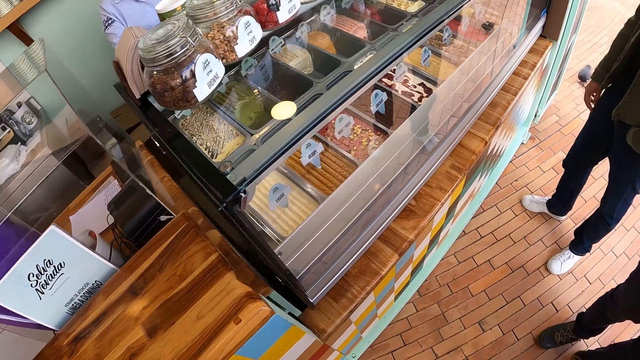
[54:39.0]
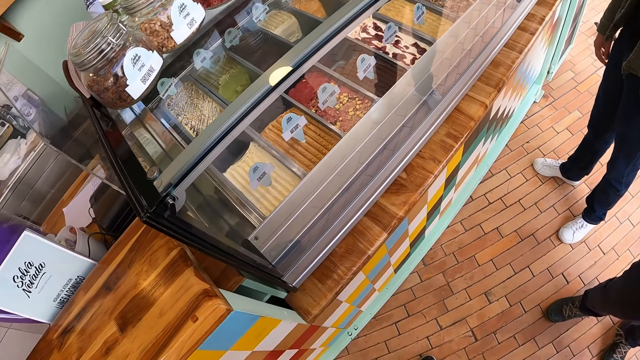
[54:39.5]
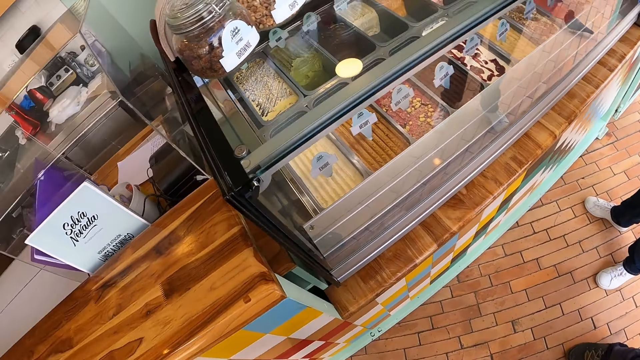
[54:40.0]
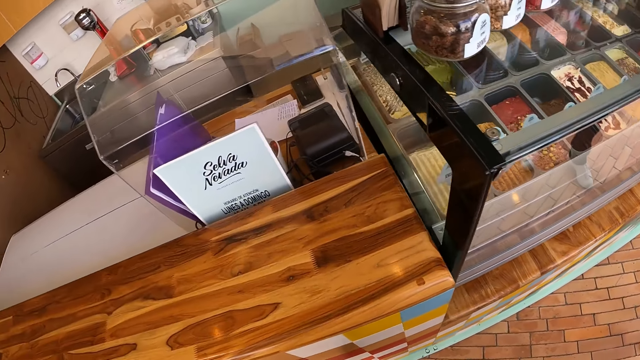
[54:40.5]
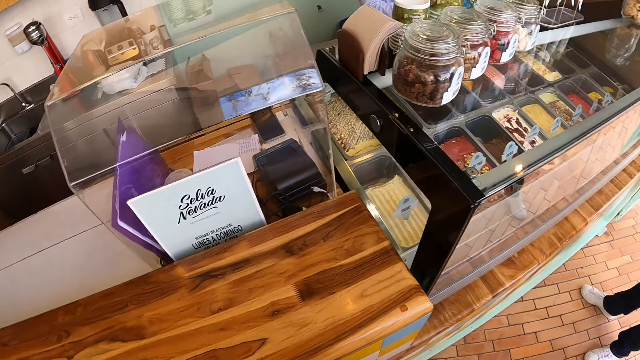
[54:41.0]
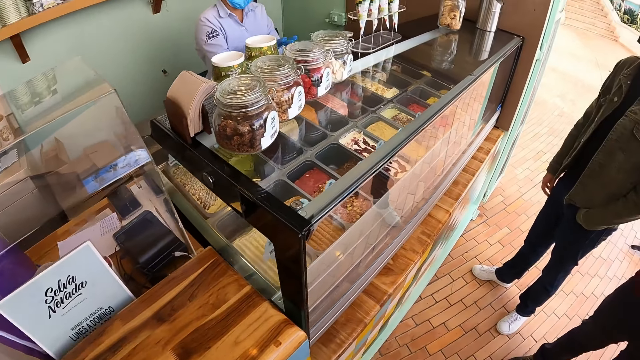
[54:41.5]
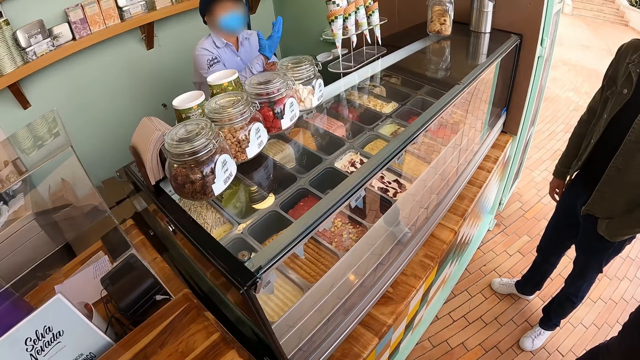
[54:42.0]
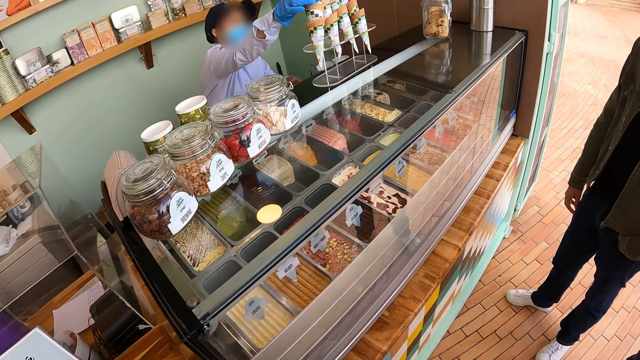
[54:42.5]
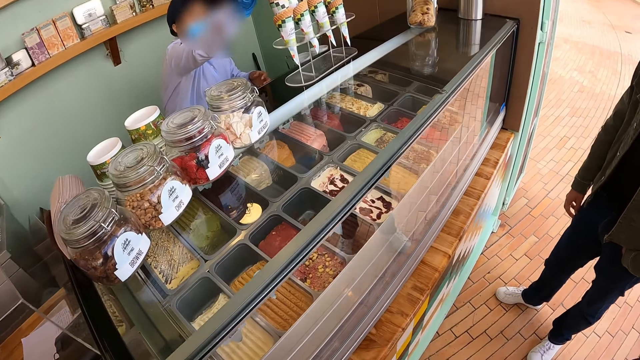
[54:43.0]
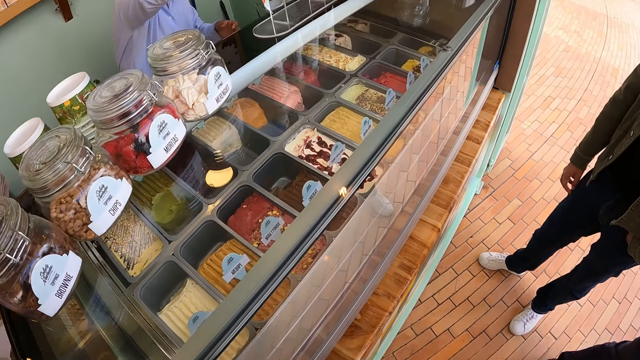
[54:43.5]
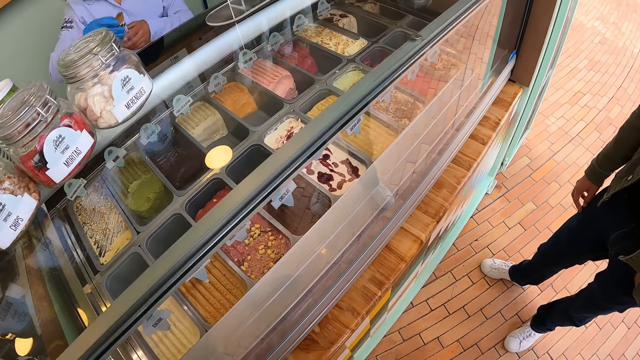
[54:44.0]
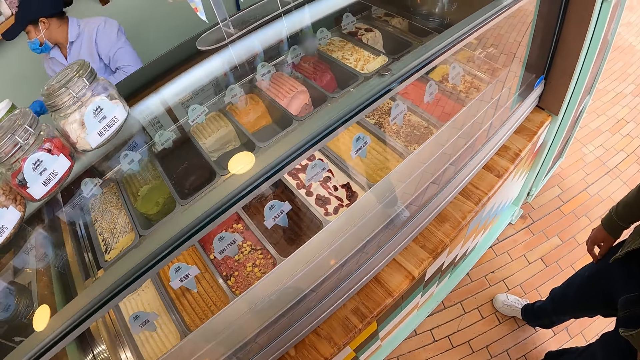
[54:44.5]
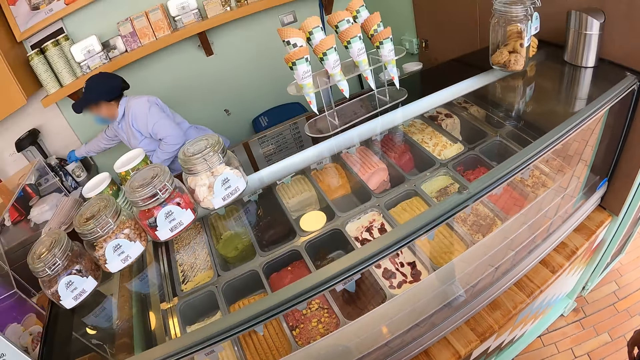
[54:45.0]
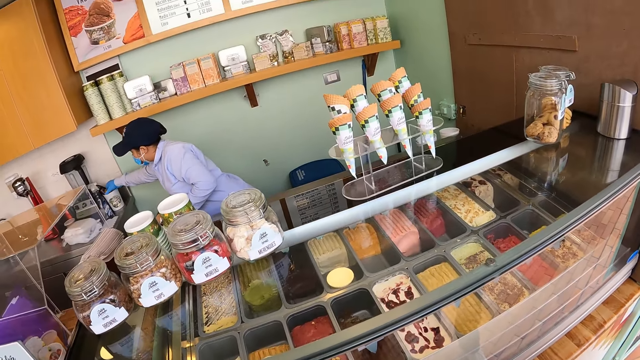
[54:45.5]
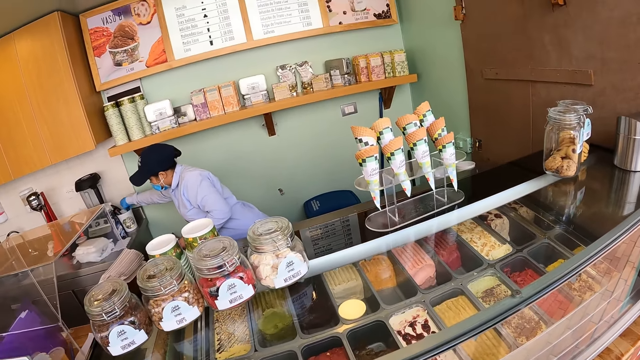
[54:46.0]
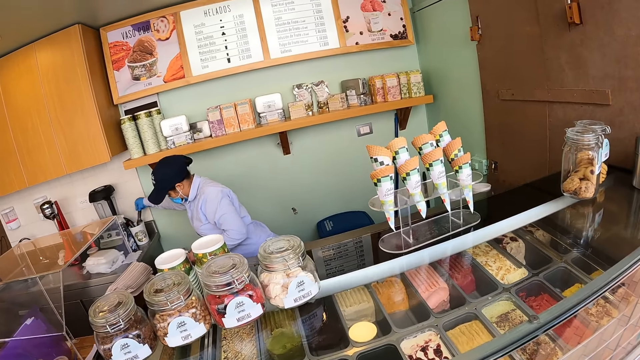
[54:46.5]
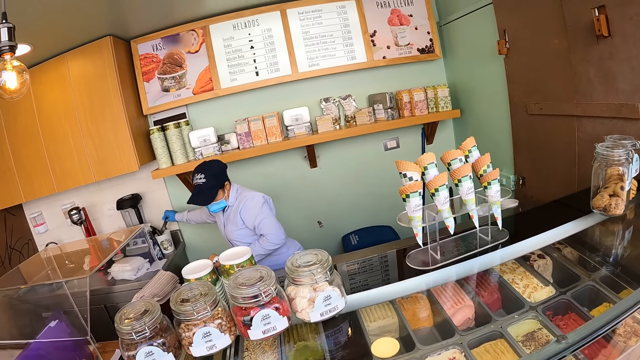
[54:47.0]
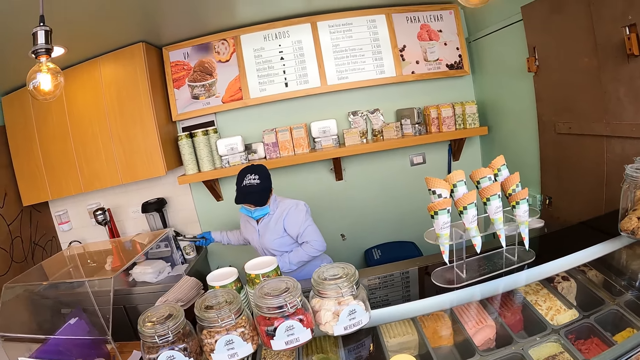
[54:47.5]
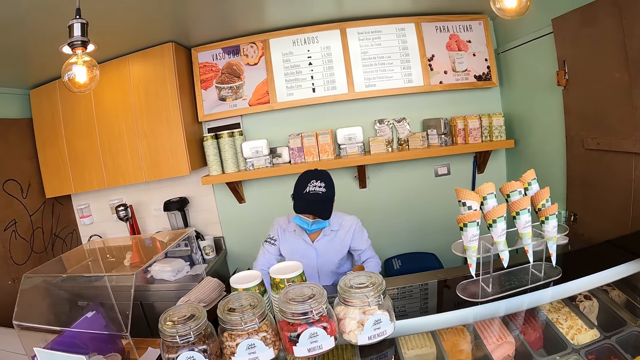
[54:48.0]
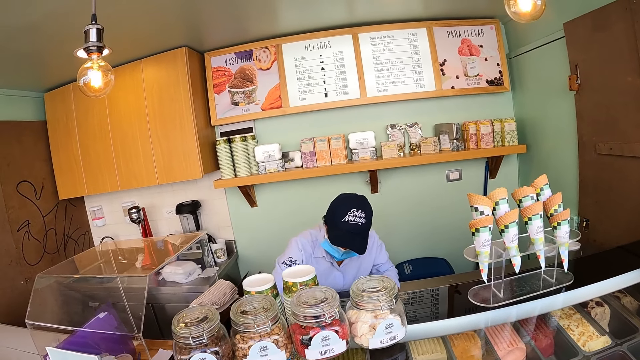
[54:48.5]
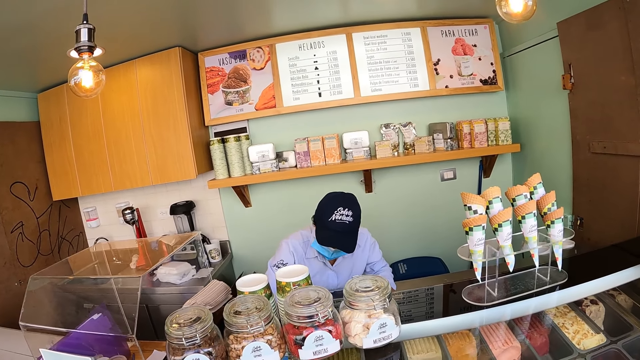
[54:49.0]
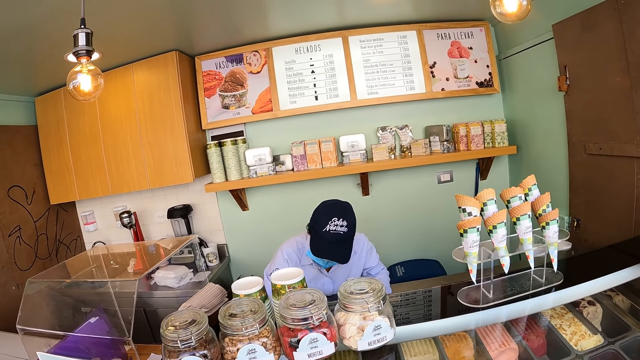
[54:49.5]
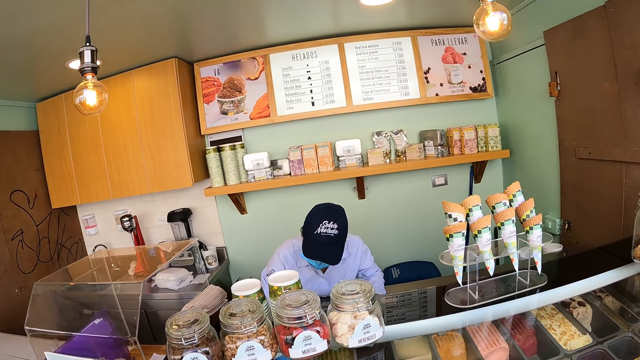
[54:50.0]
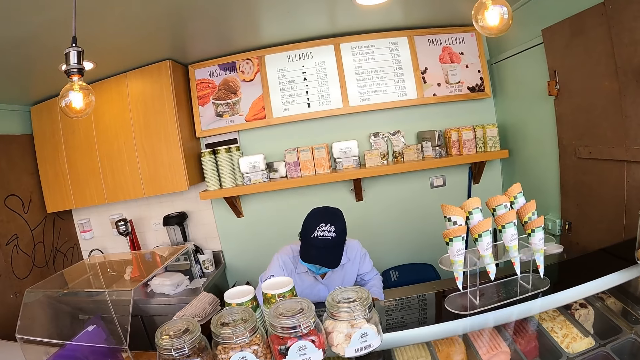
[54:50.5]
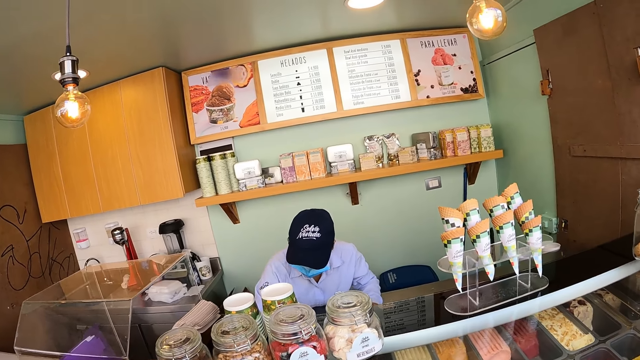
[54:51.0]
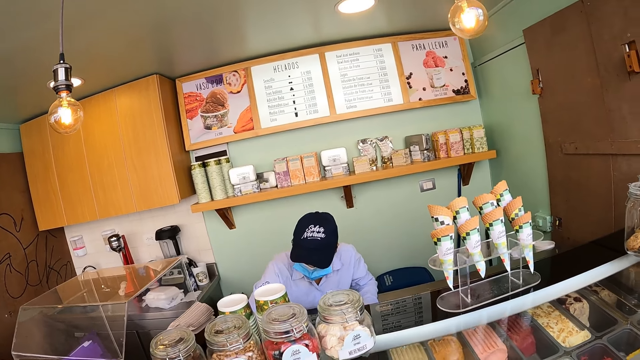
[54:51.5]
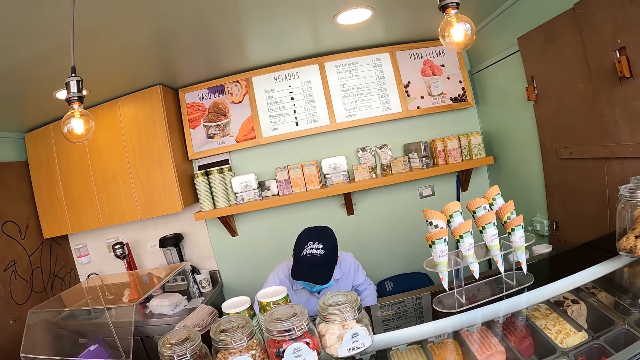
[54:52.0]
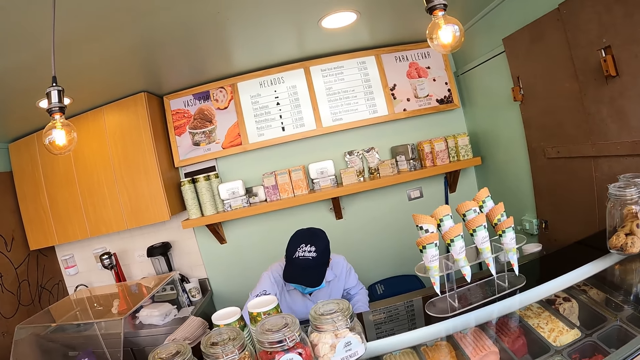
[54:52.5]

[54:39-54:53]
The camera wearer looks around. A person picks up an ice cone. The camera wearer moves ahead. The person turns around and picks up a spoon. The camera wearer looks around.

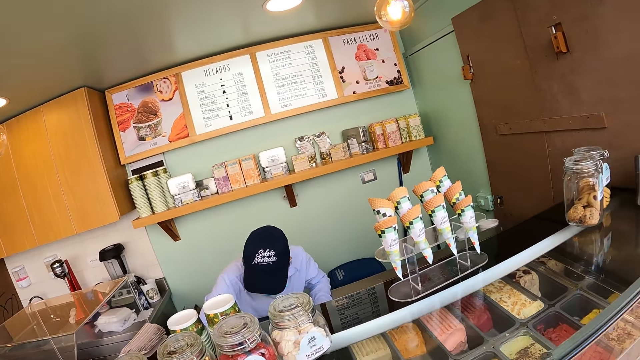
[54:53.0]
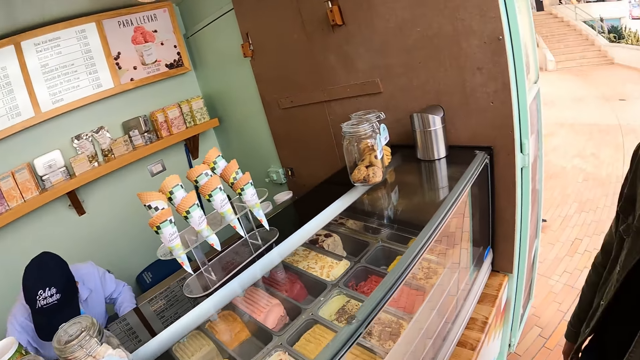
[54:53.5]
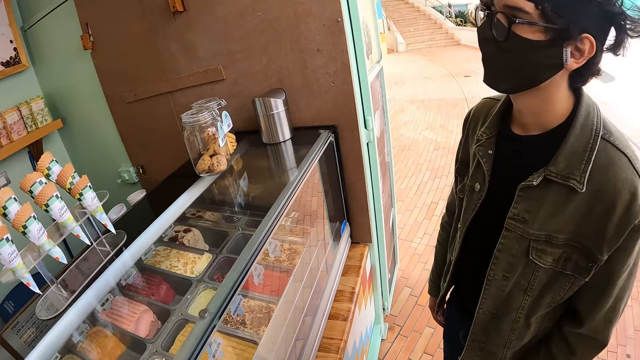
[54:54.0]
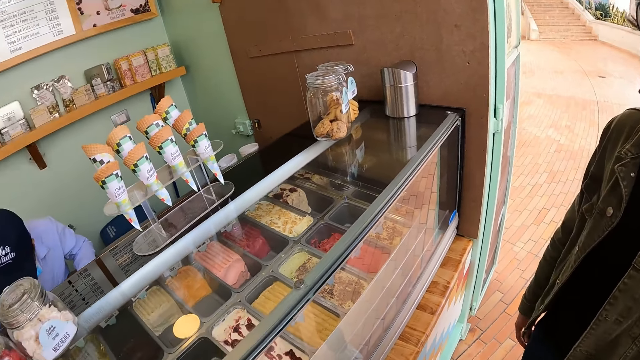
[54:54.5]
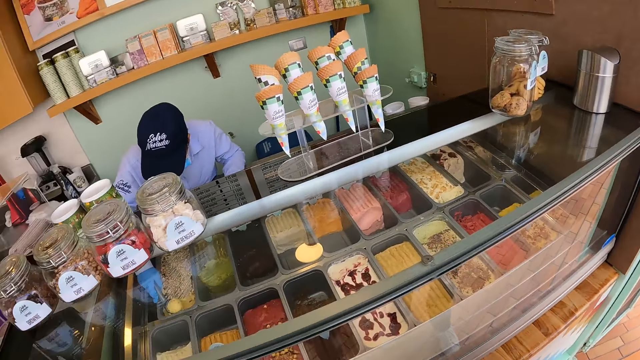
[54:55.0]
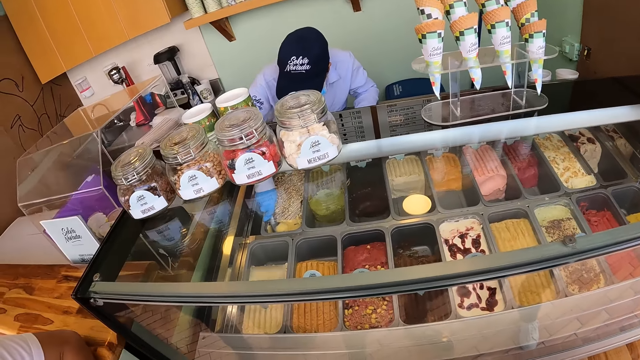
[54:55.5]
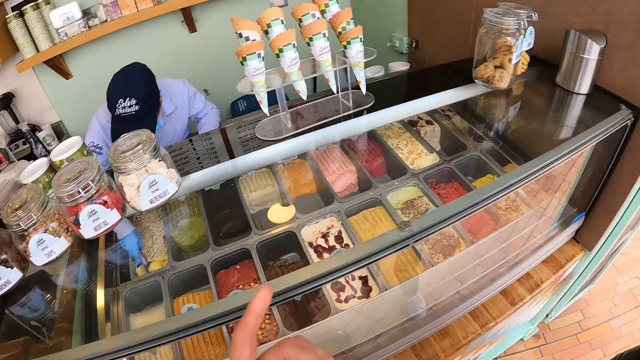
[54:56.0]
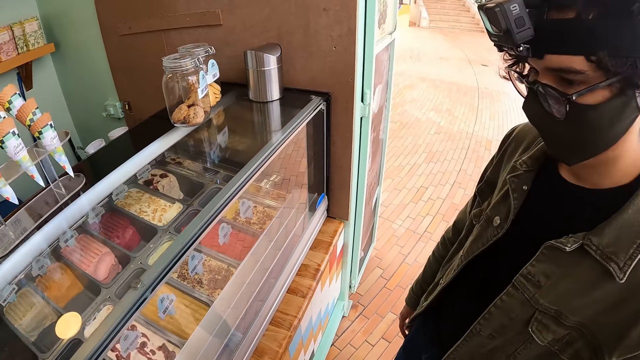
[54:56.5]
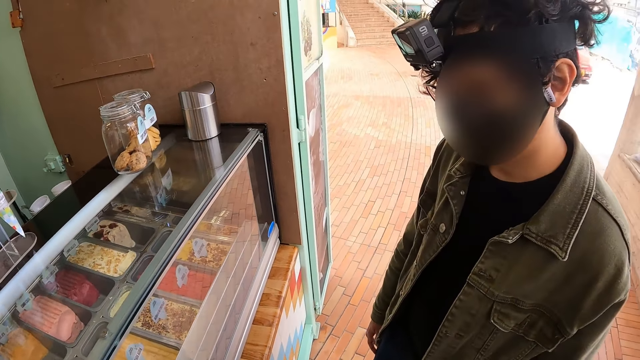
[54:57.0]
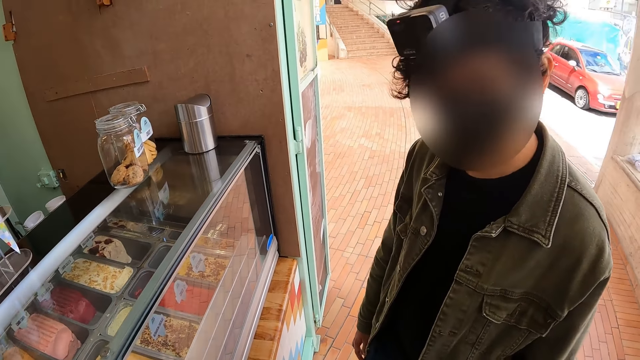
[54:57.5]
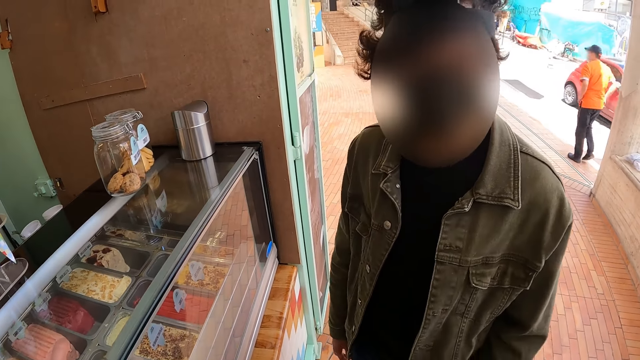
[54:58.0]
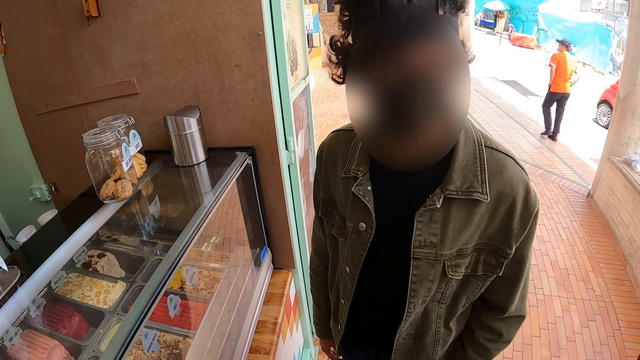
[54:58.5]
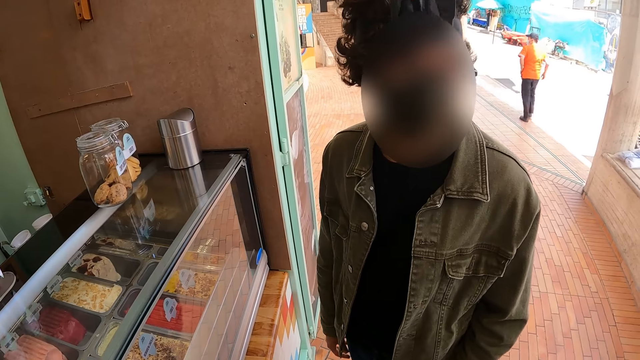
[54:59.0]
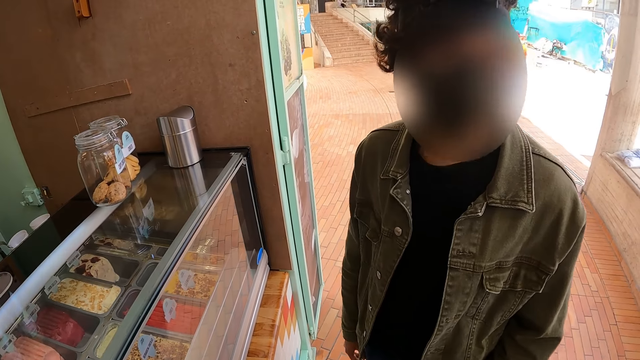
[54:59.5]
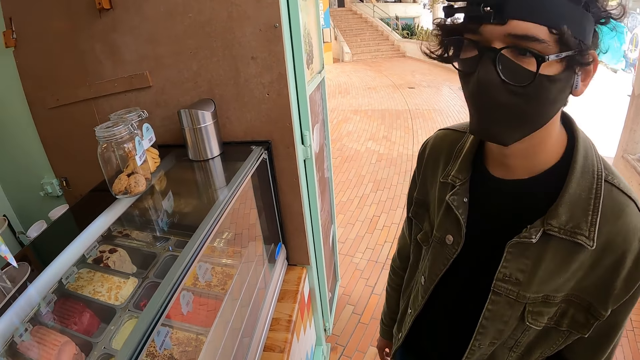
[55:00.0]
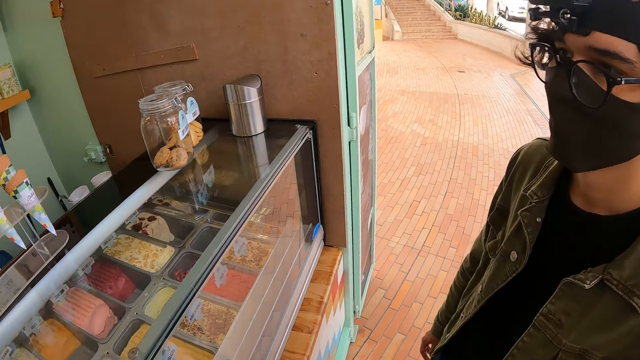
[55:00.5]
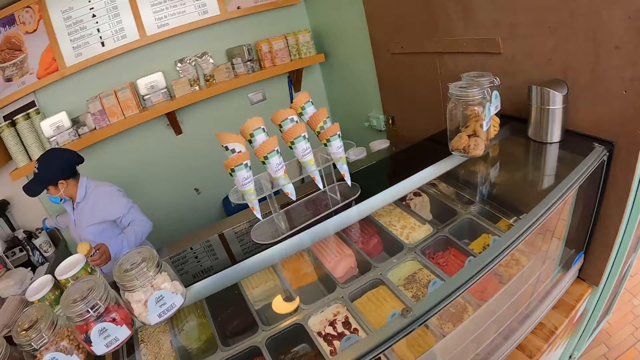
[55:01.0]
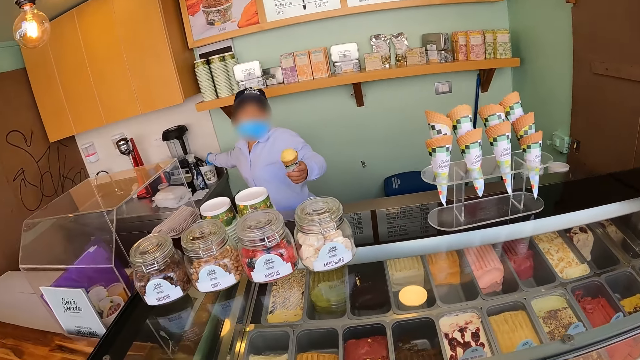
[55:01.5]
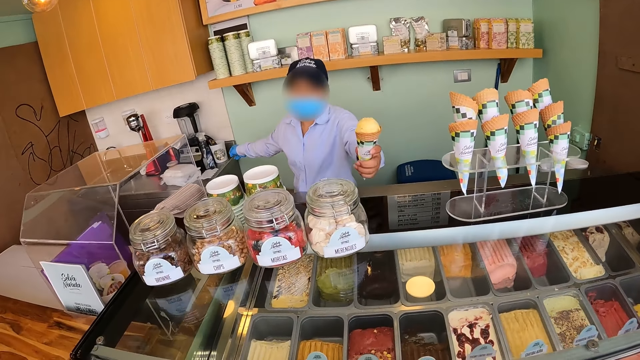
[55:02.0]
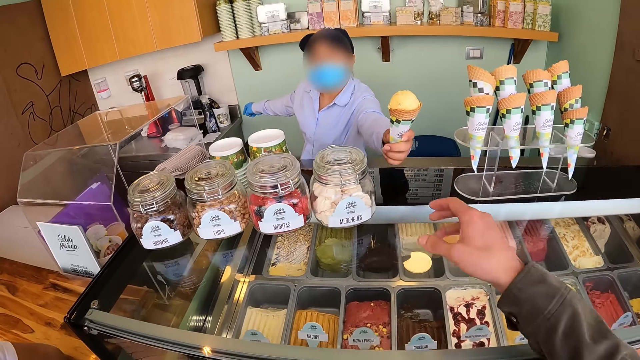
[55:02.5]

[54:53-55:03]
The camera wearer points at the ice cone. They talk to a person. They talk to another person.
